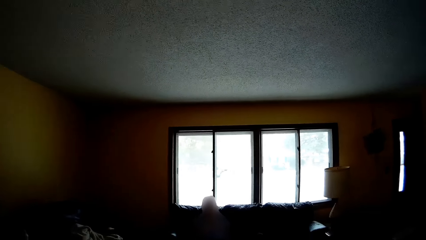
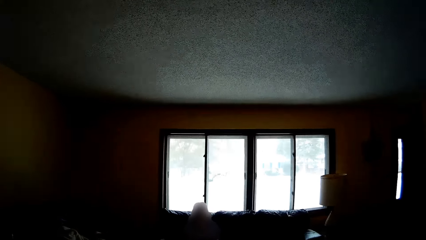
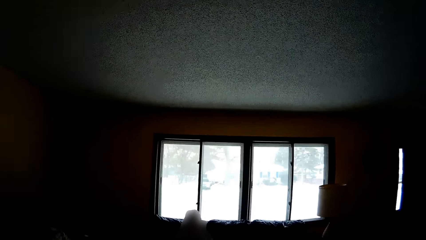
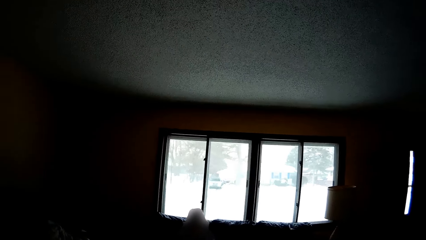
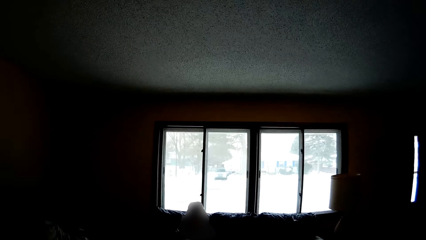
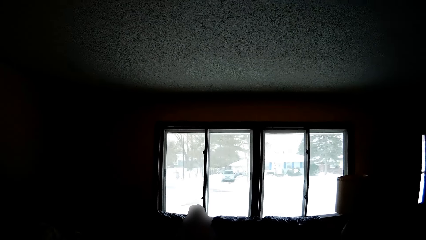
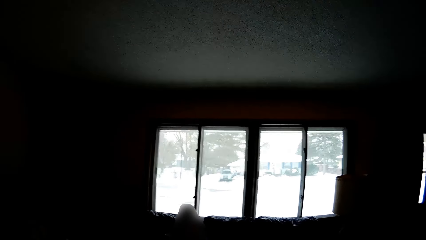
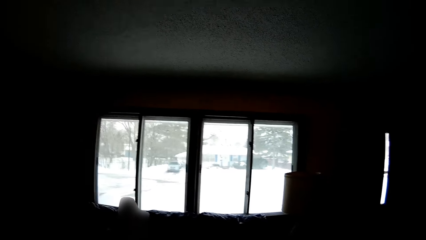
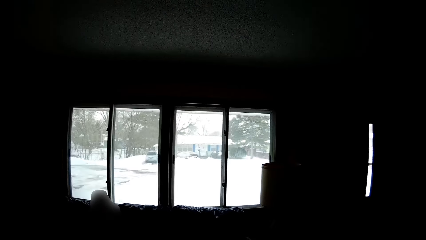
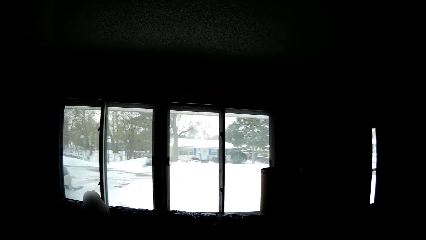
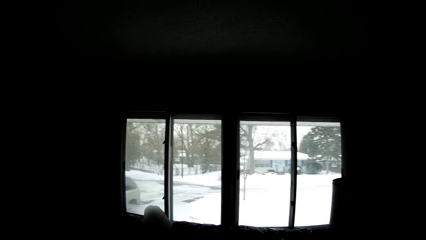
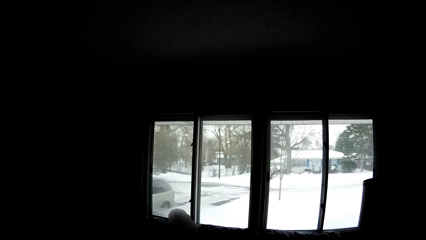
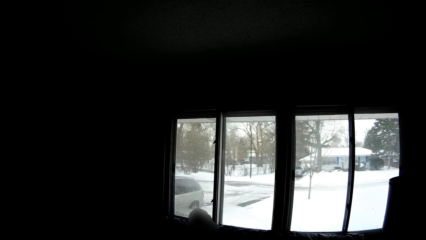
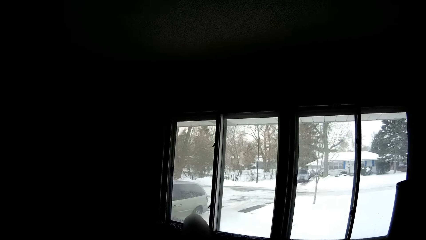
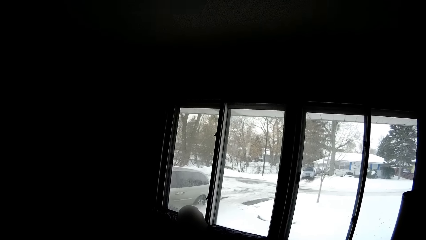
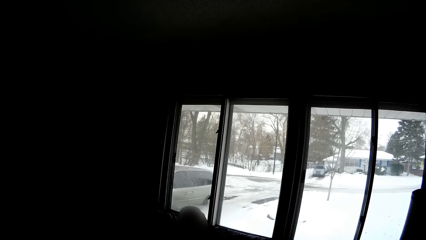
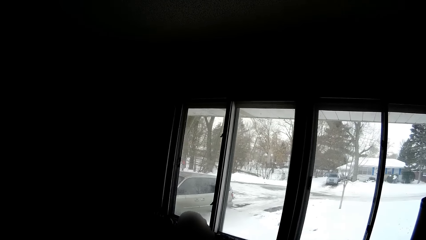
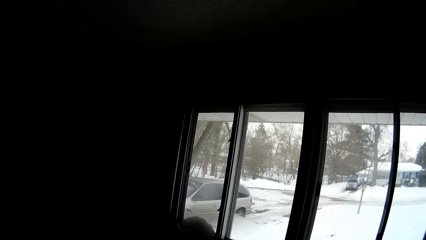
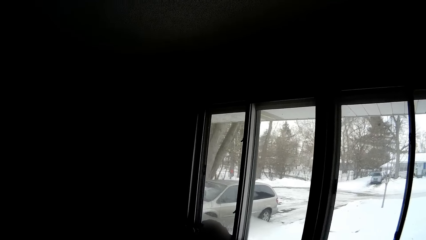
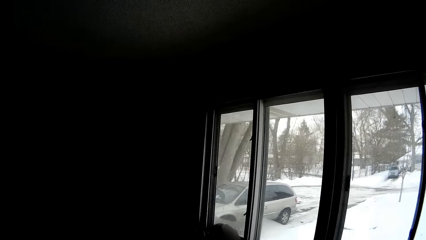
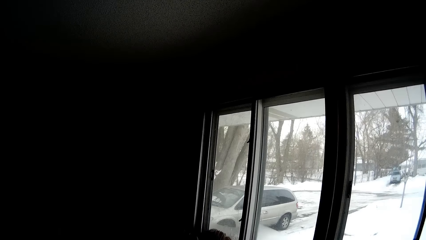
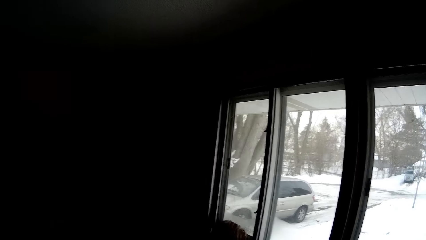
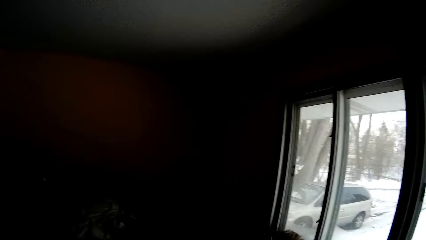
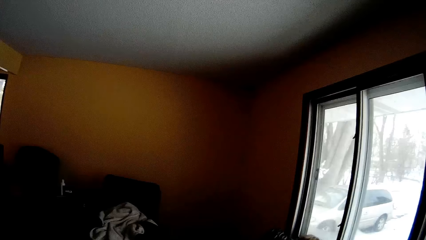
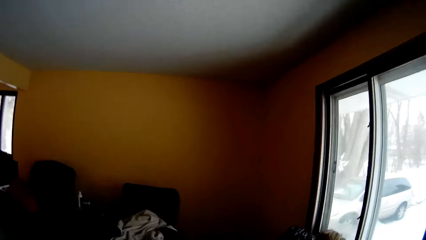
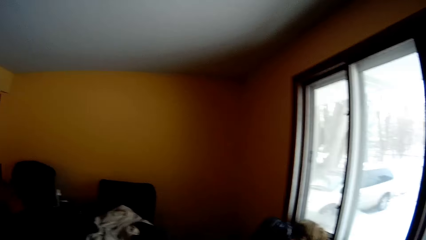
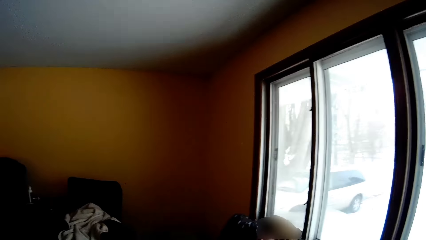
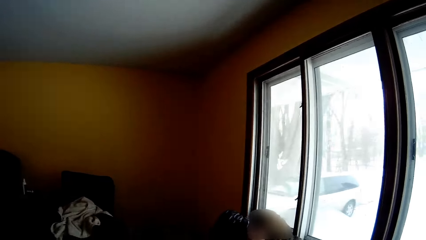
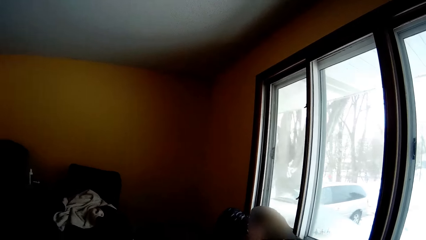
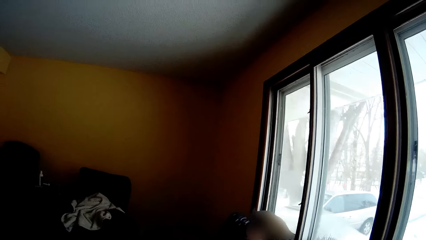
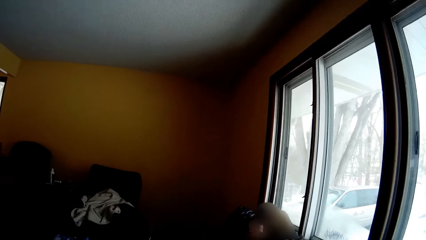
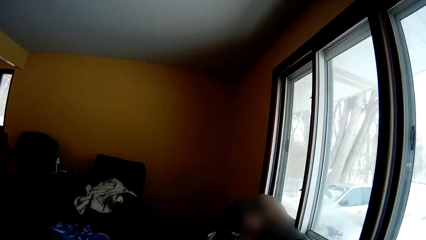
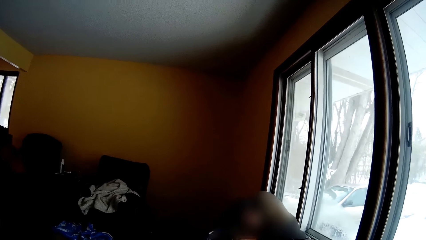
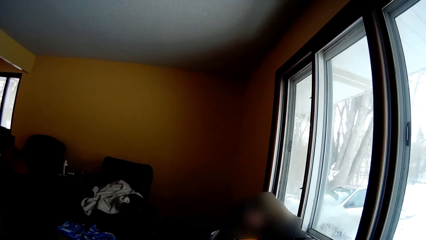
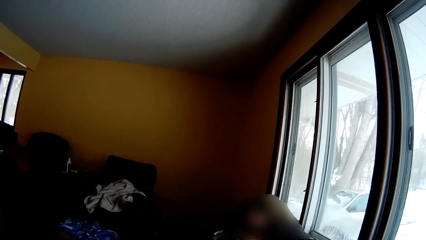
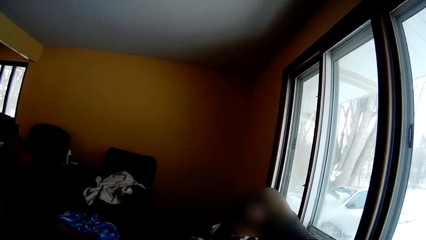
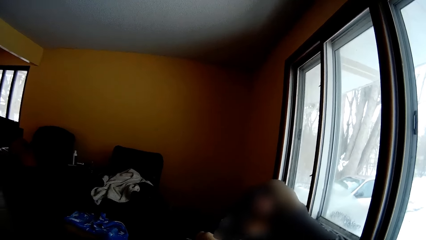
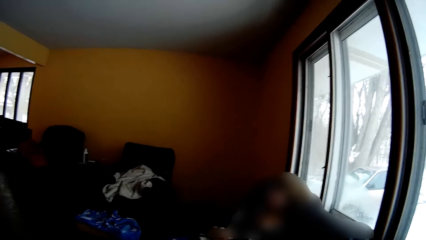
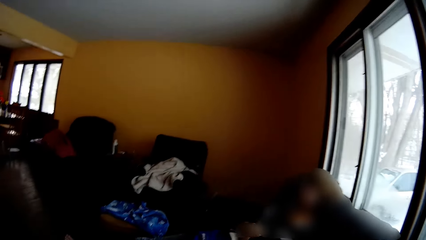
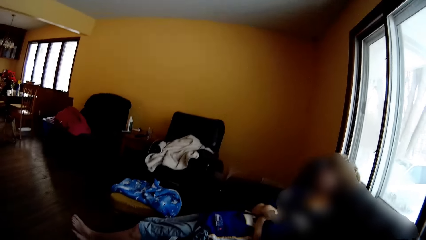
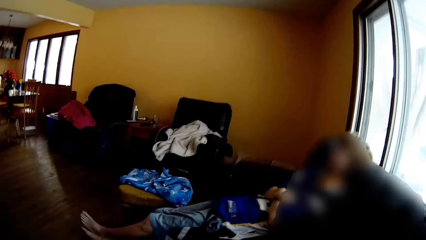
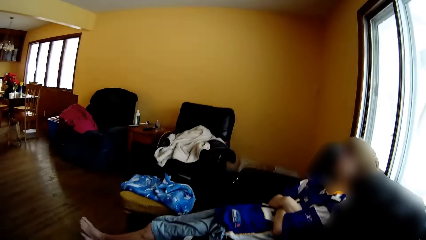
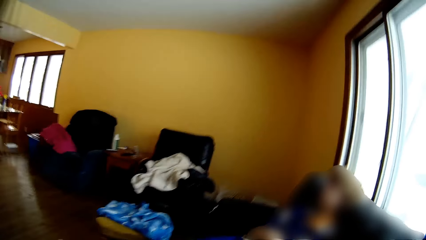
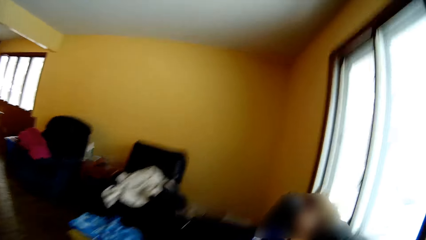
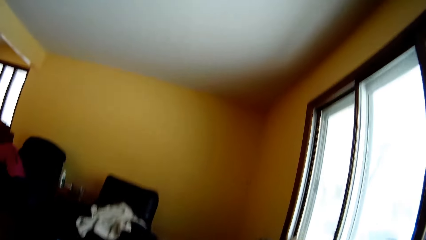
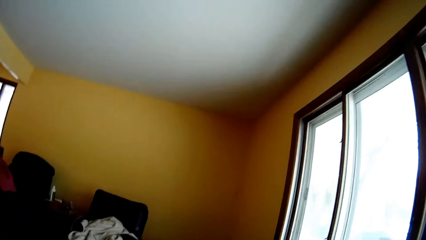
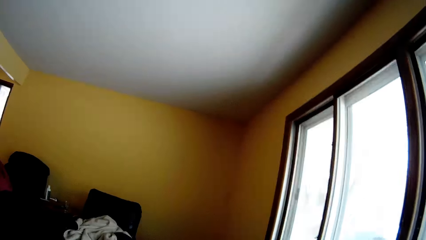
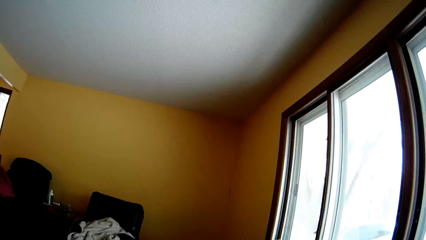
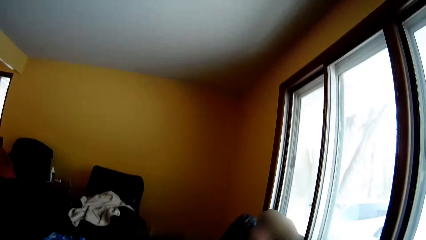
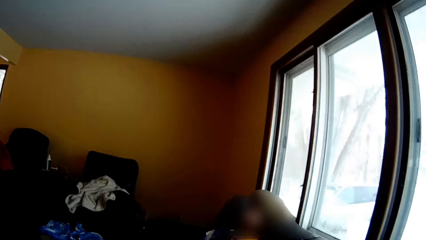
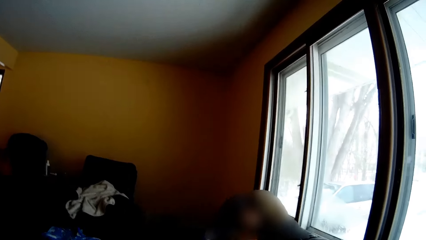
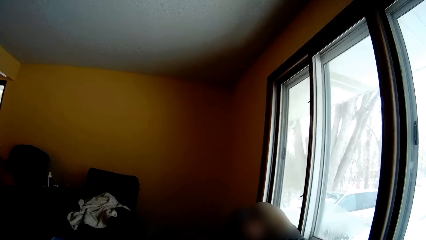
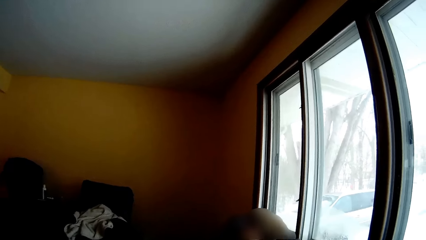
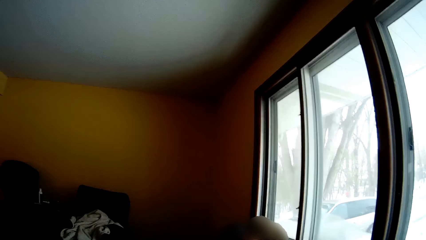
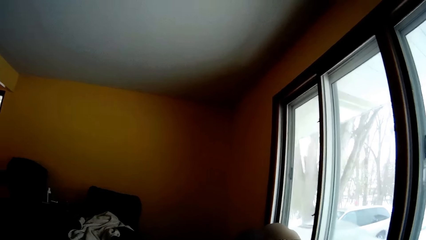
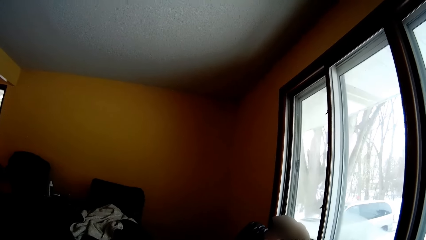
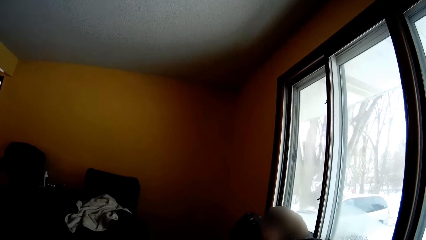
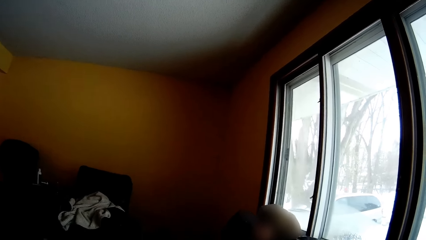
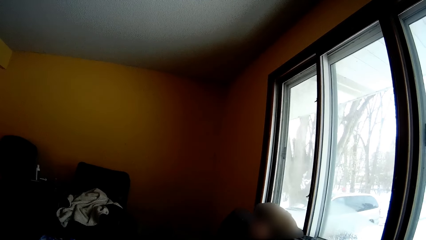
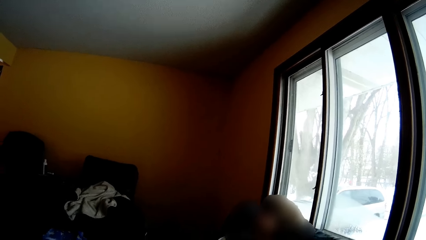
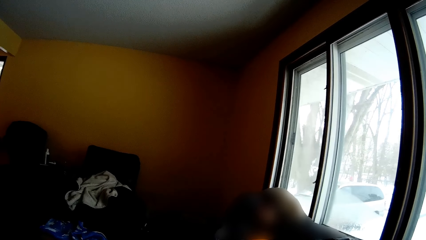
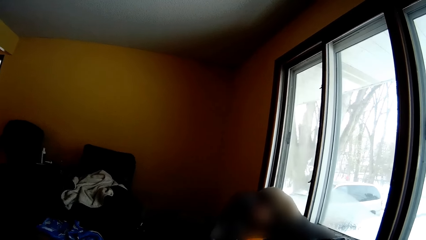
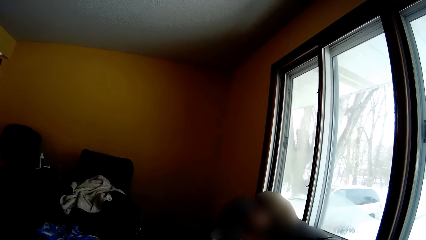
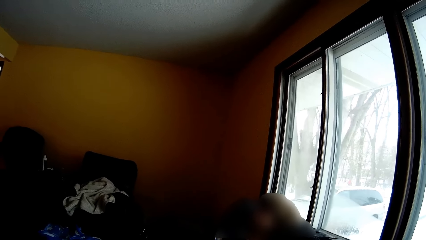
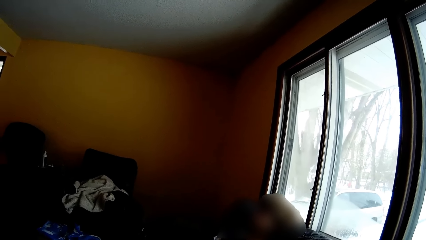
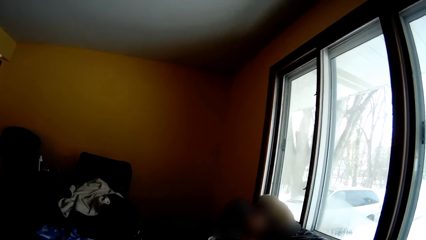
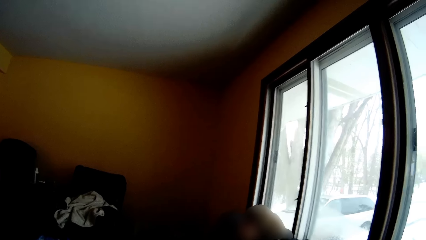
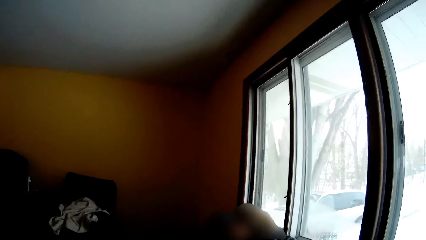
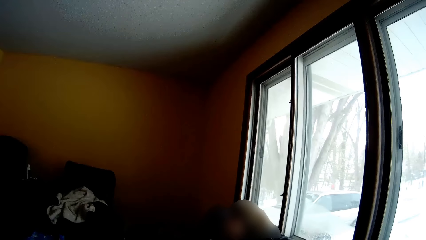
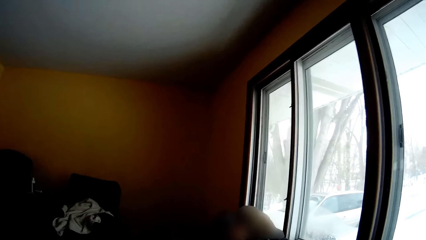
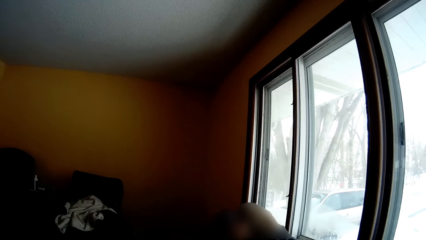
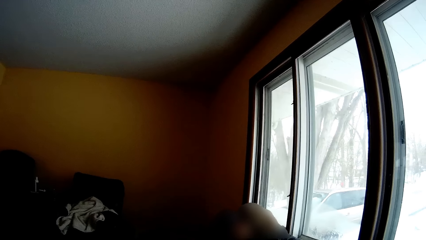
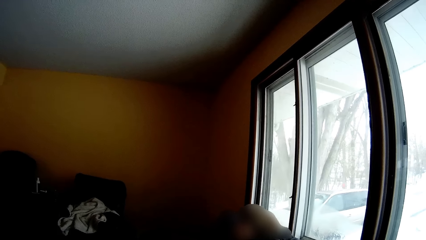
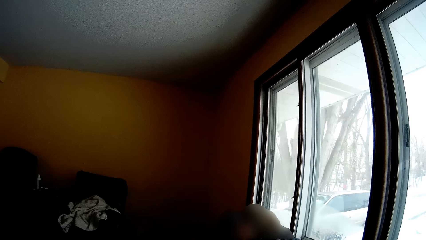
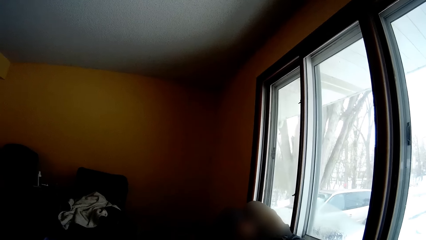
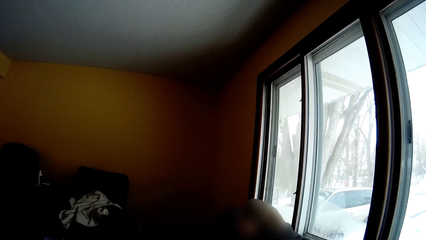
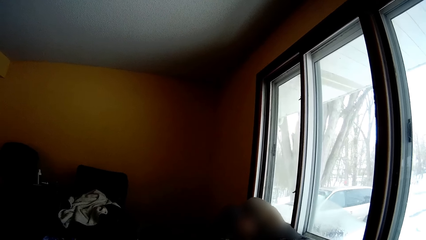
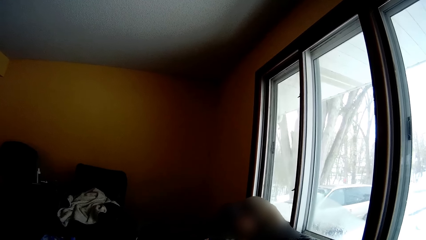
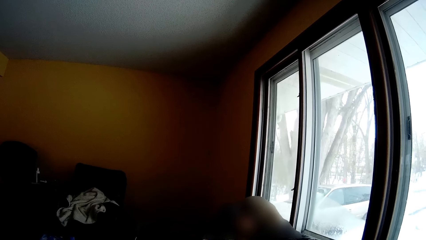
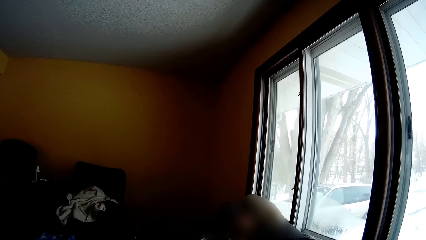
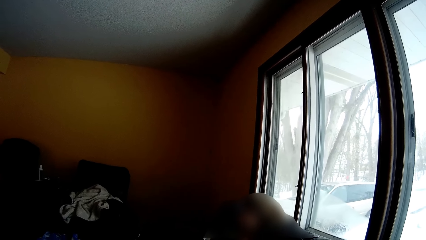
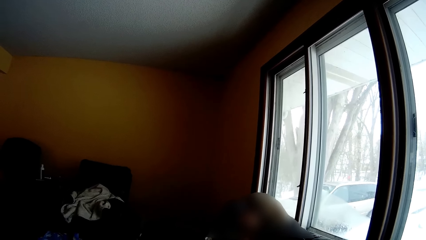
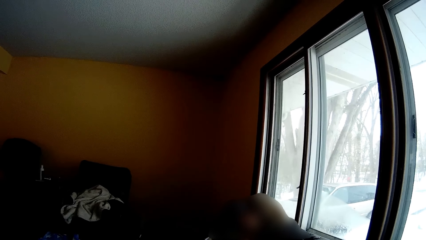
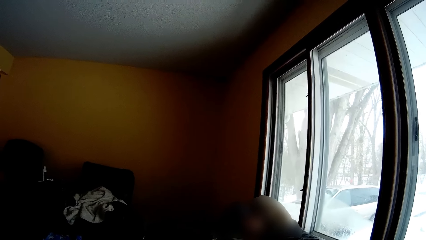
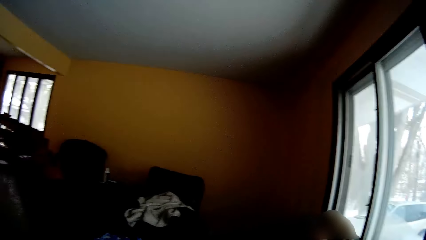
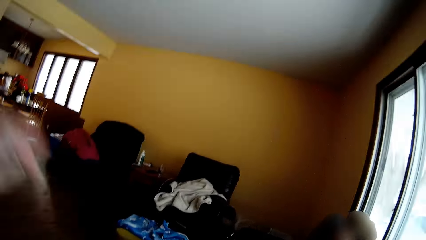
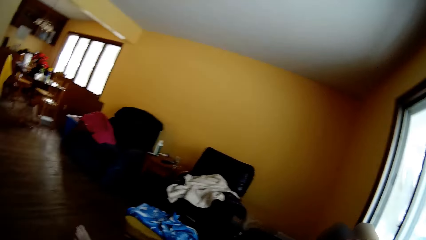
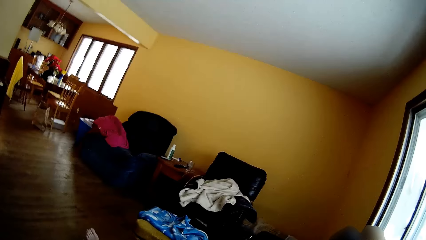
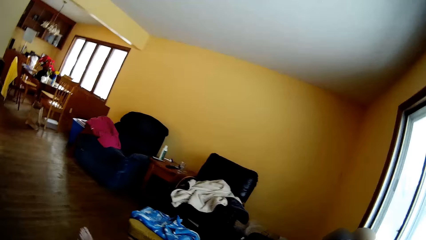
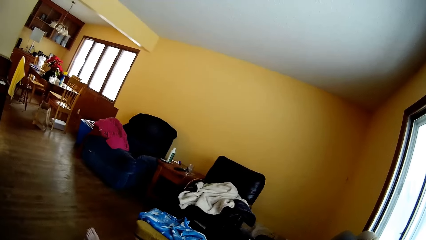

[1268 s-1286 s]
The camera wearer looks through the small window in the sitting room. They look at the cloth on the chair. They interact with a woman. They touch the small window.
